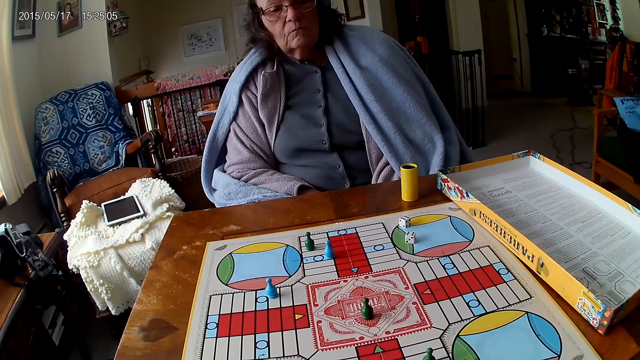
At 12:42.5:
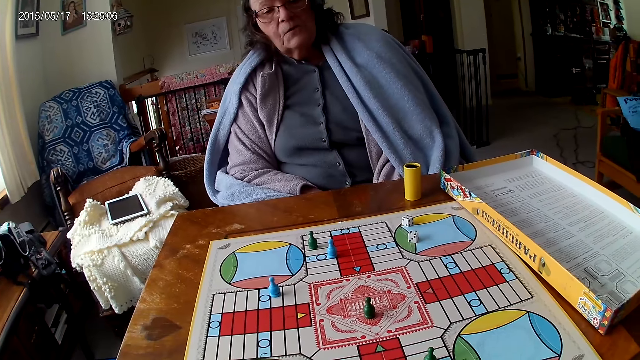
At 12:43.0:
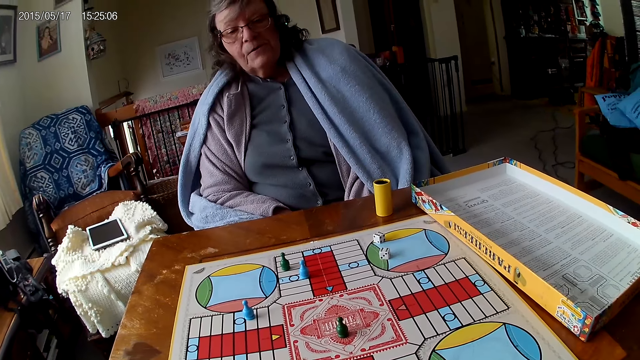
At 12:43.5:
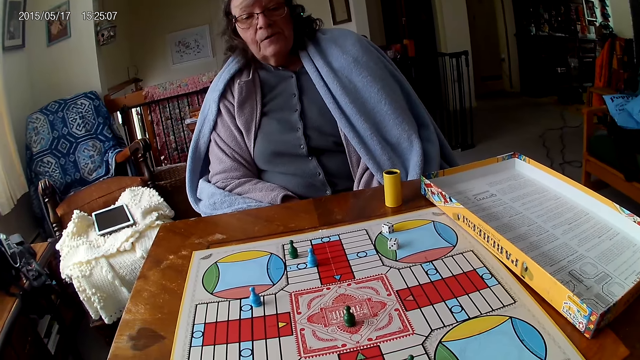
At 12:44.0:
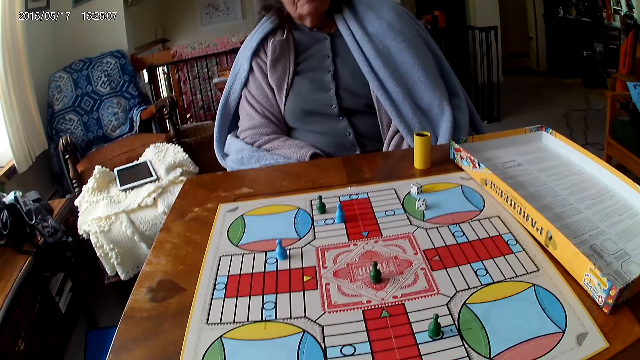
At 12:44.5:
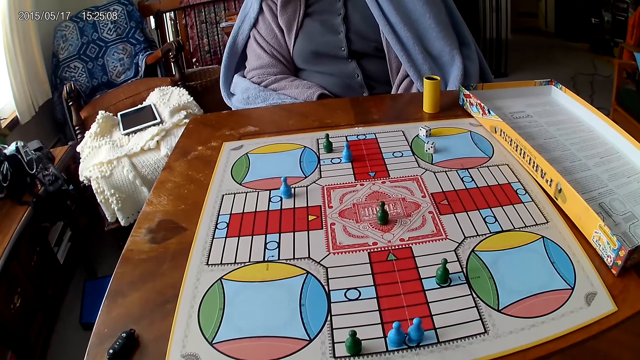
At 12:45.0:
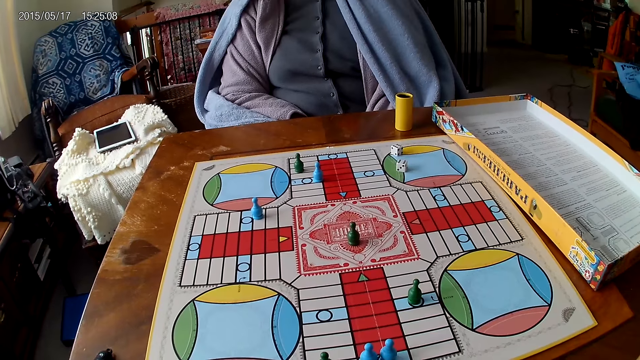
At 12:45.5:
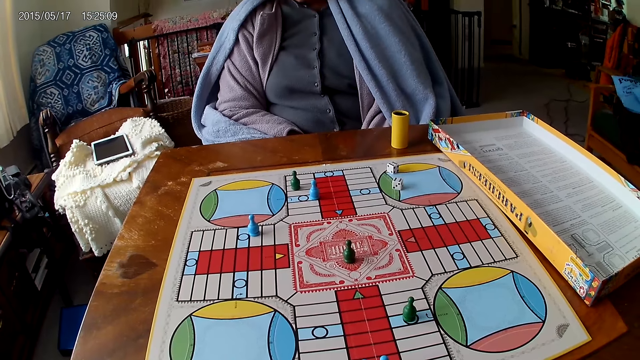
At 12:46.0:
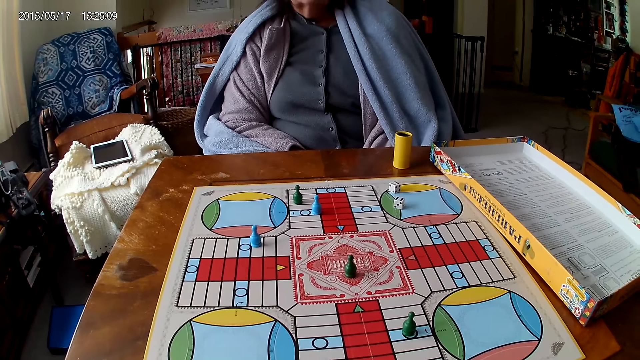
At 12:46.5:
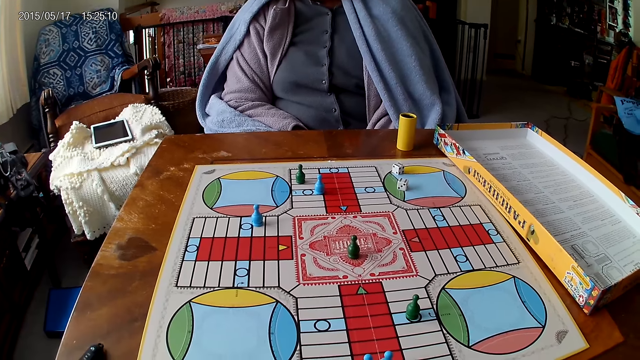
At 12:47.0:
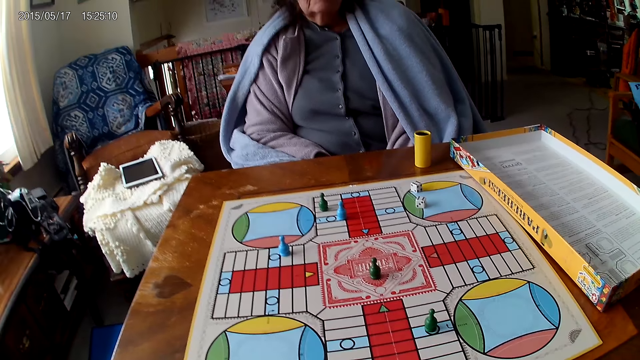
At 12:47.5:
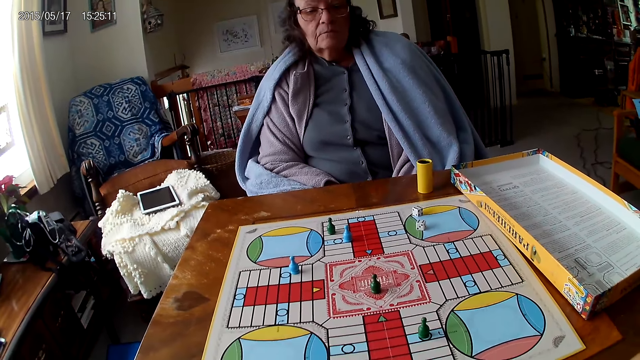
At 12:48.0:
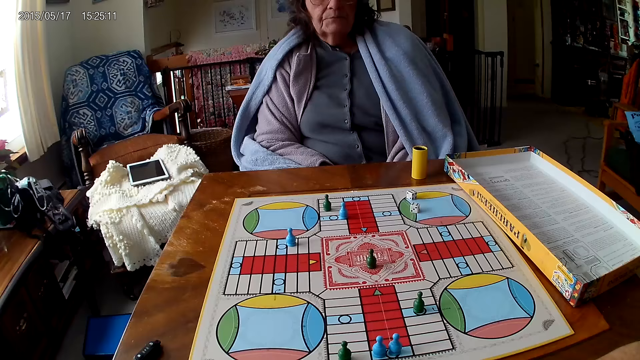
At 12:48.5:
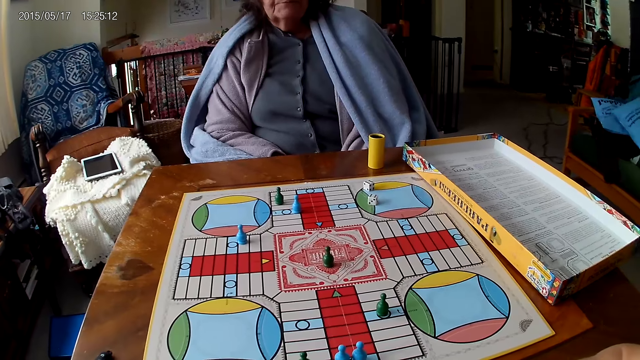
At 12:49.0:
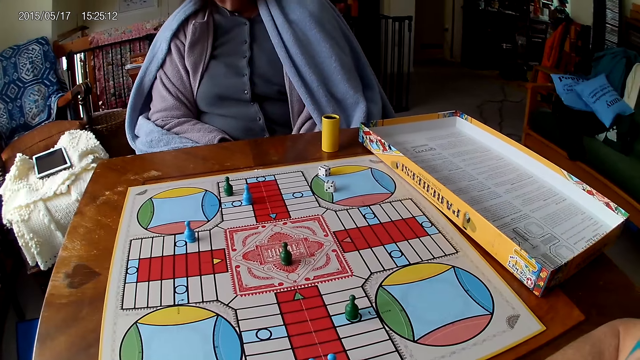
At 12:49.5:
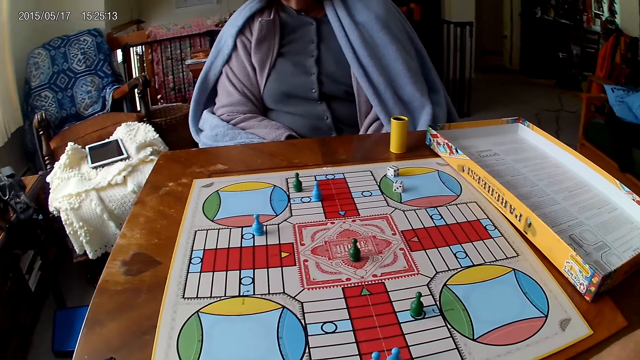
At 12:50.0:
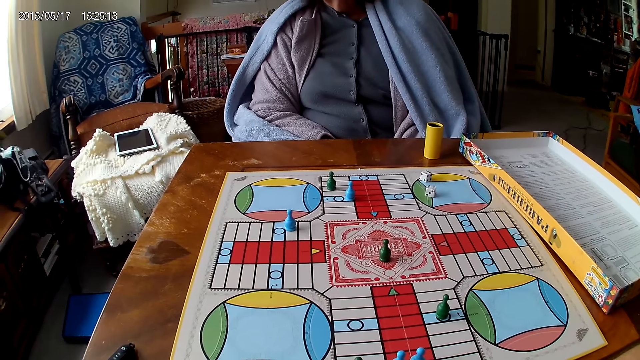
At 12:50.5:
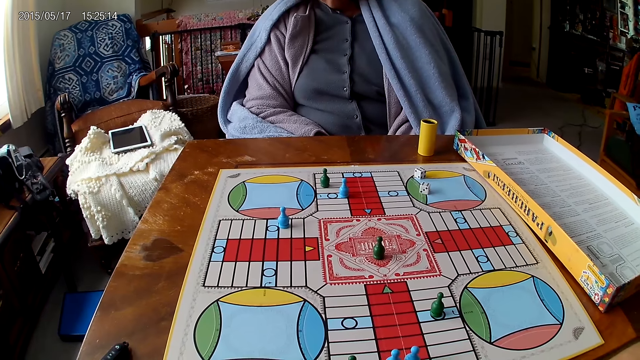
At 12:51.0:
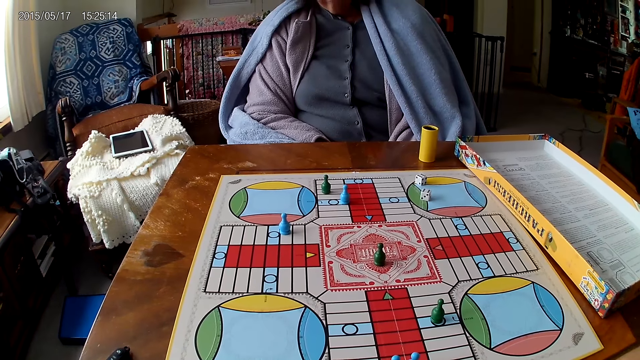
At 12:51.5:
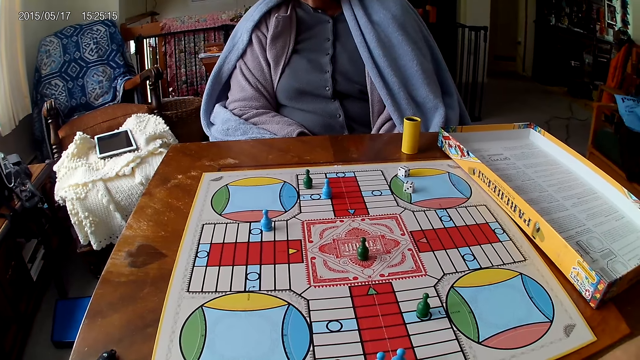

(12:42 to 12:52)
A woman stares at the game.

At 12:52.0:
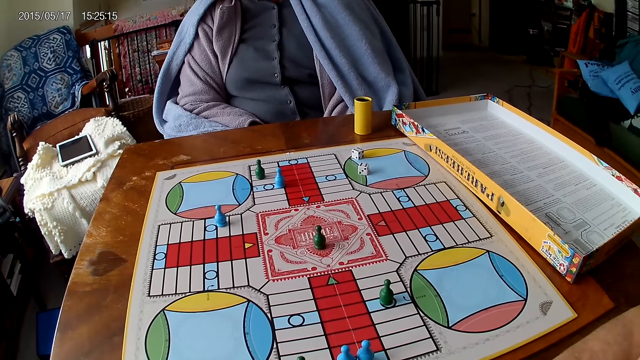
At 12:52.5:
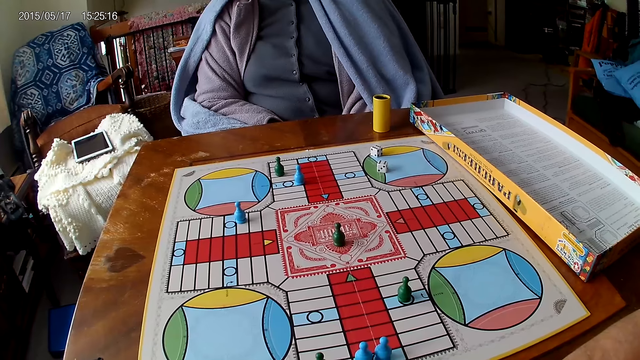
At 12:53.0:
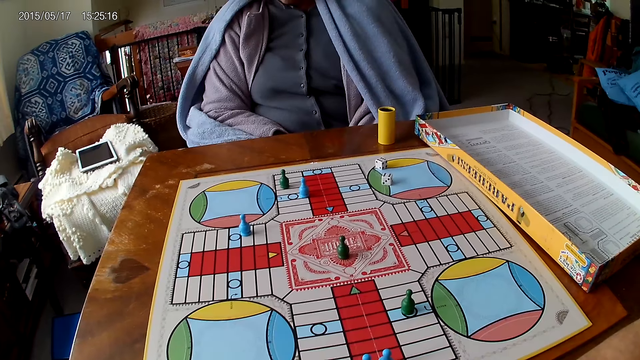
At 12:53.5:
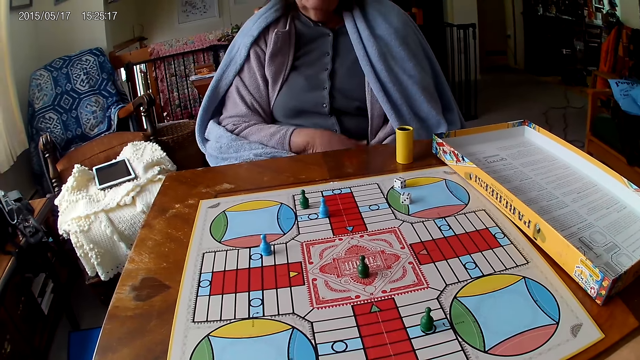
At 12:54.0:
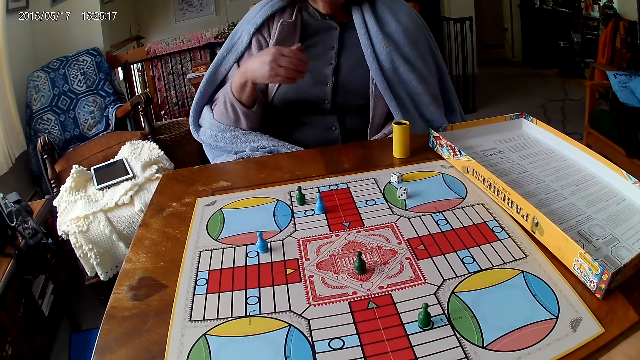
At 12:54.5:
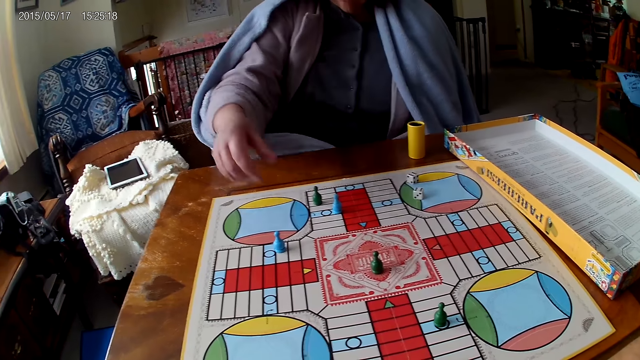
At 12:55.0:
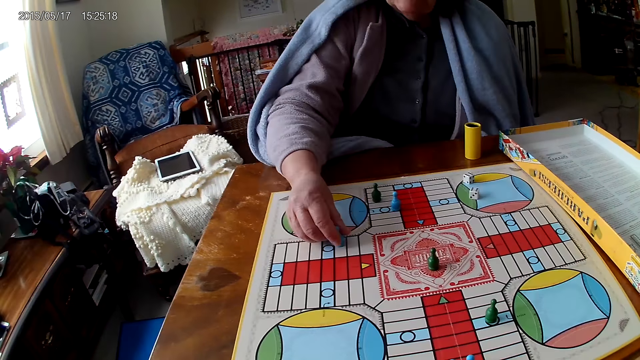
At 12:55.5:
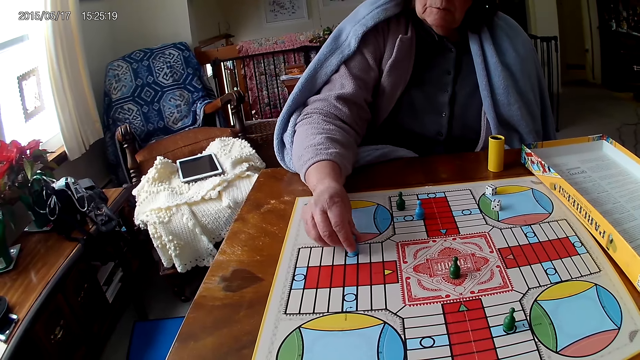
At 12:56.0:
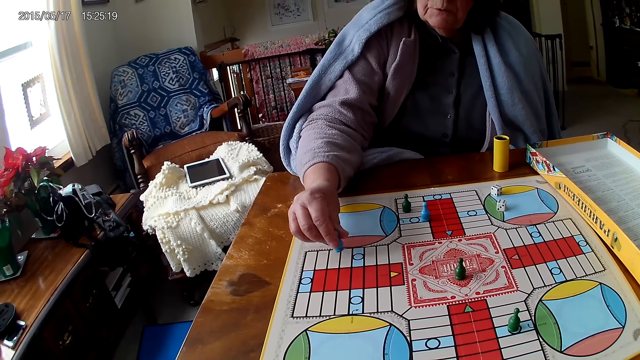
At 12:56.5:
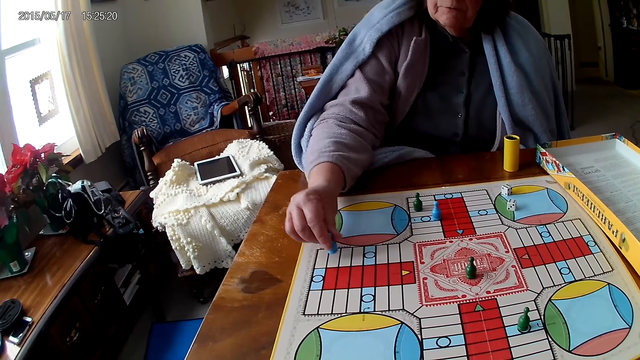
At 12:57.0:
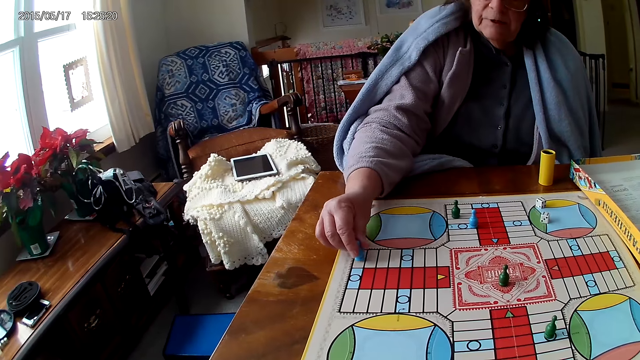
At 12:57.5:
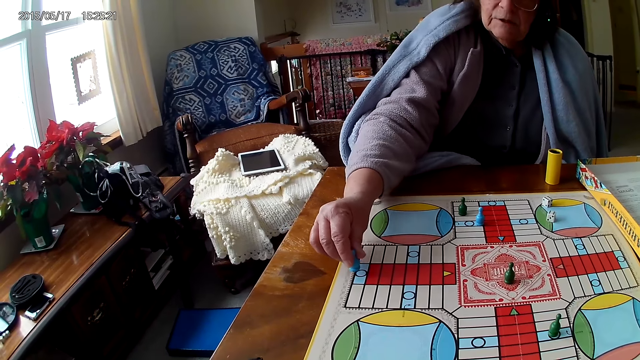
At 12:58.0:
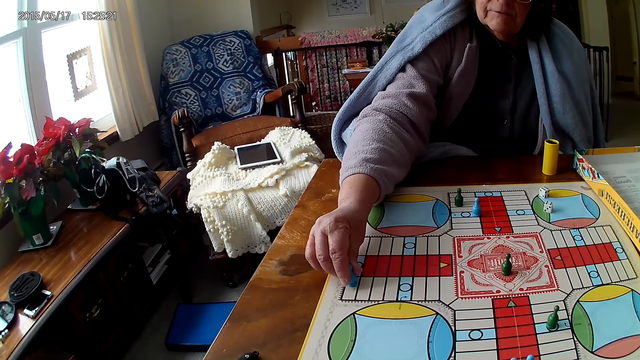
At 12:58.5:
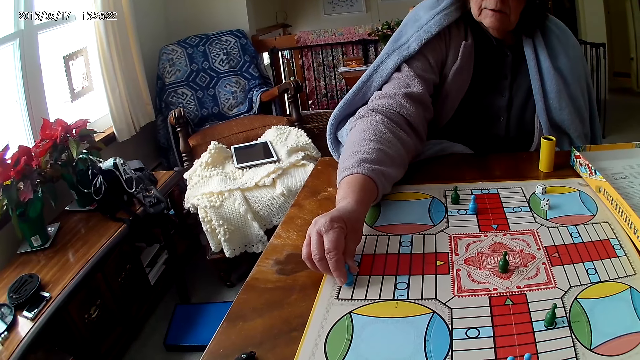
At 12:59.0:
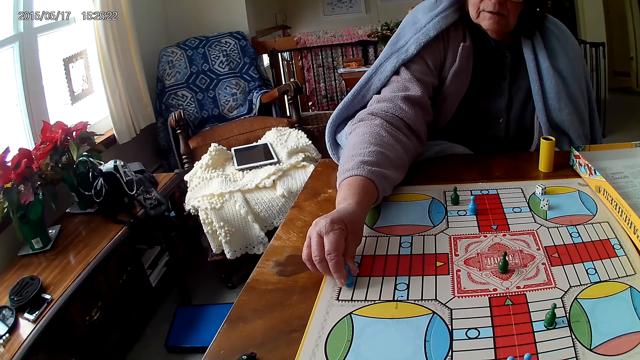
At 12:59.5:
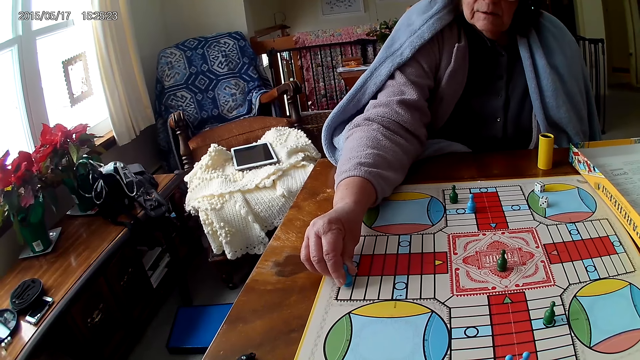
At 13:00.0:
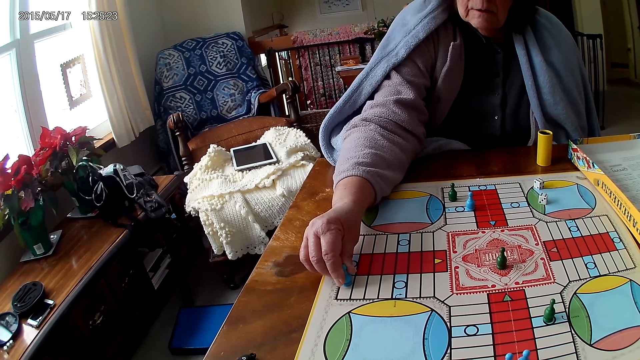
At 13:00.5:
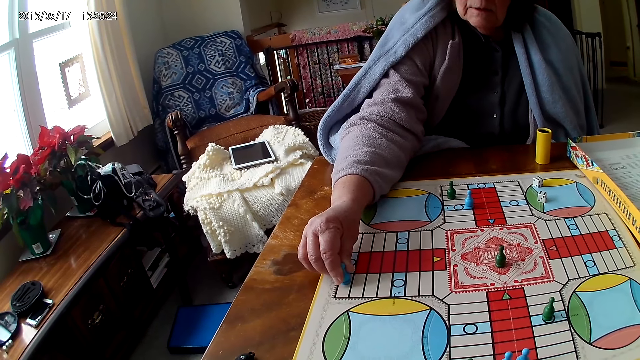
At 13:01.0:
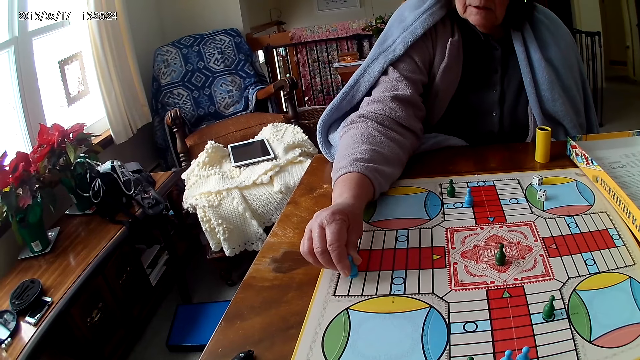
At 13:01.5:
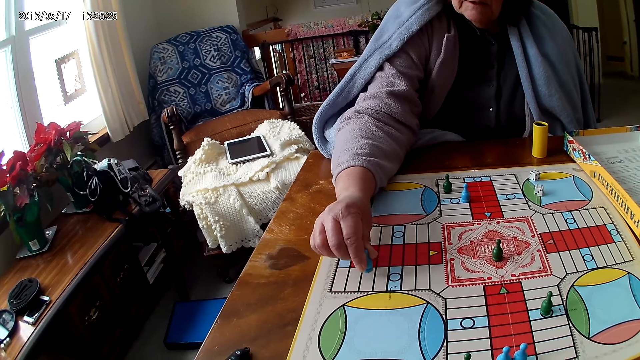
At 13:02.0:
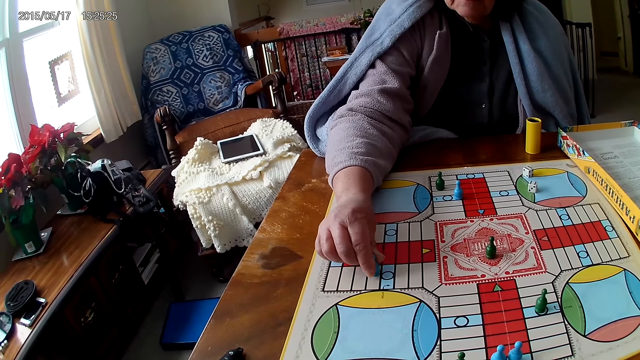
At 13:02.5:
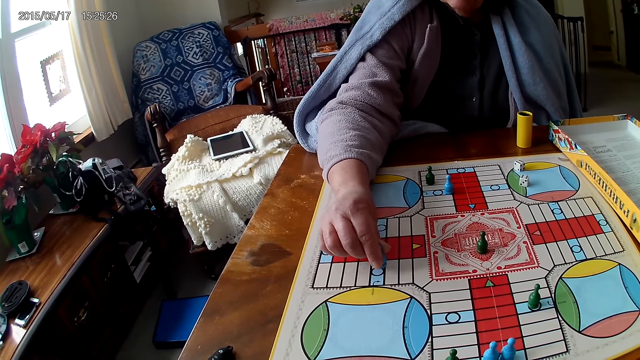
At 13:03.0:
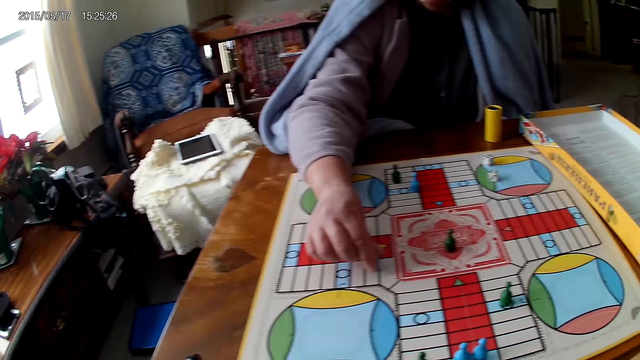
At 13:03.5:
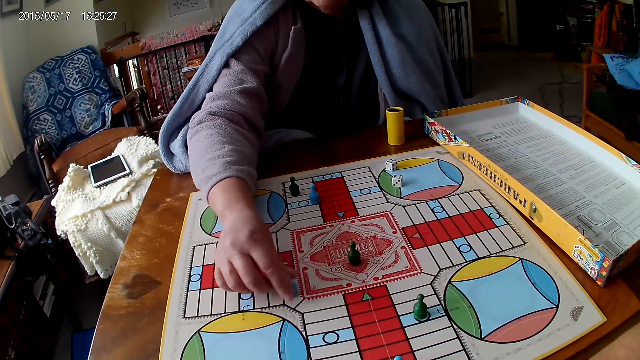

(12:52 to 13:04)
A woman picks up the dice. She moves a piece on the Ludo board with her right hand.
